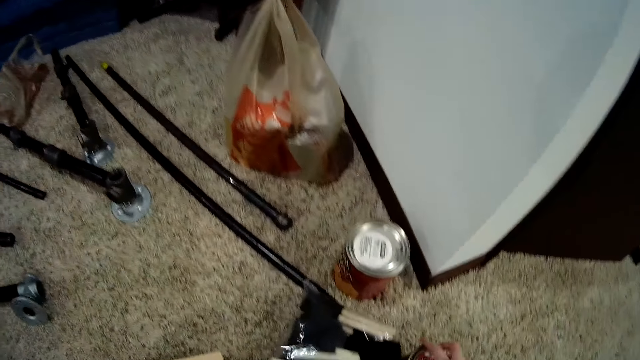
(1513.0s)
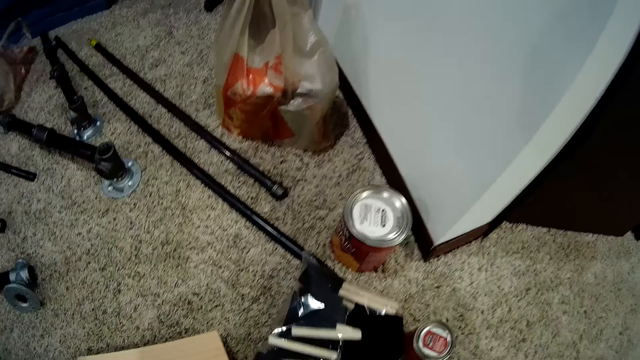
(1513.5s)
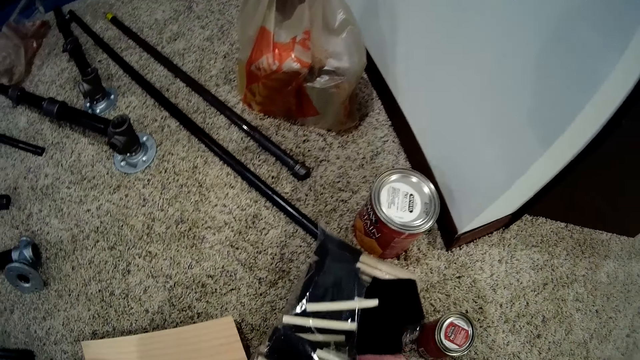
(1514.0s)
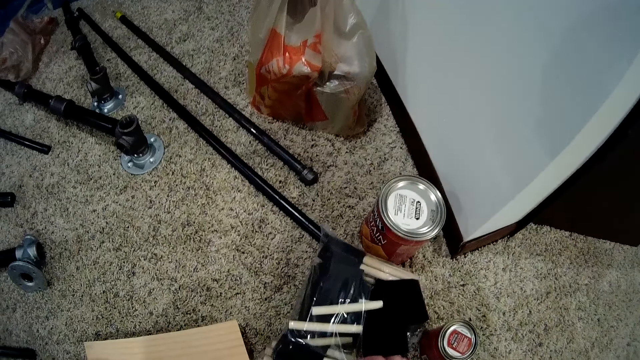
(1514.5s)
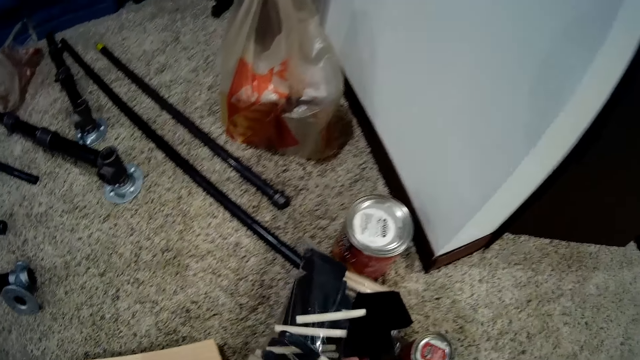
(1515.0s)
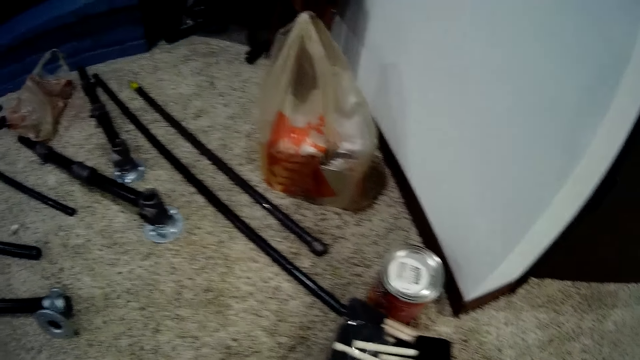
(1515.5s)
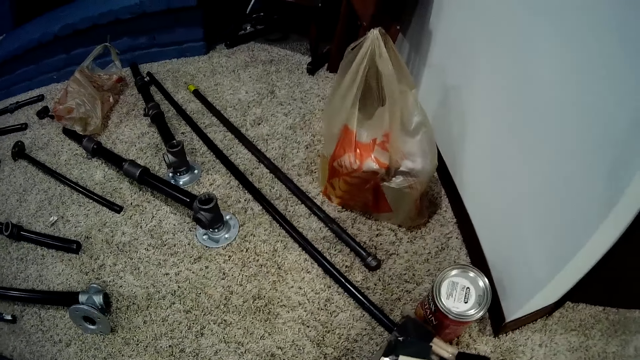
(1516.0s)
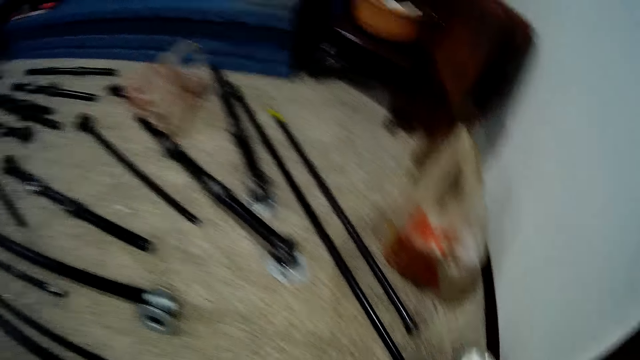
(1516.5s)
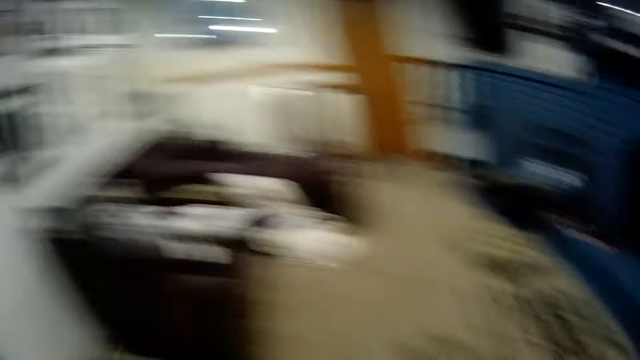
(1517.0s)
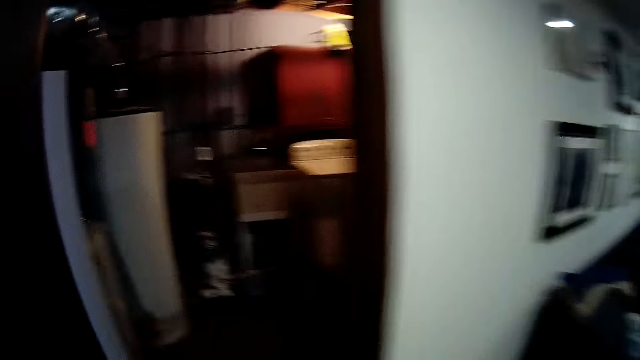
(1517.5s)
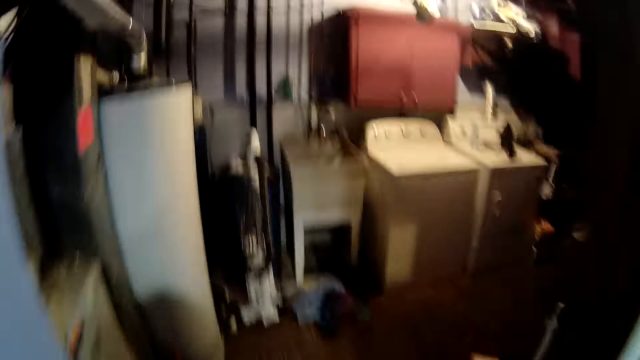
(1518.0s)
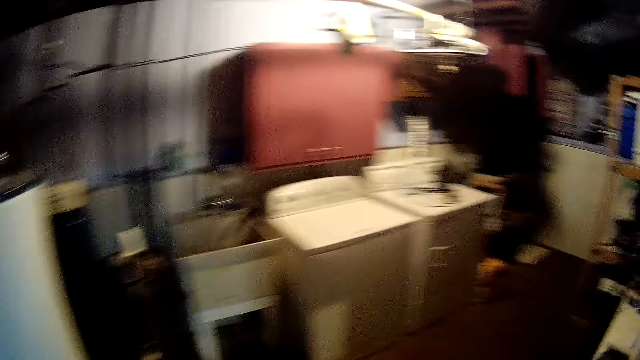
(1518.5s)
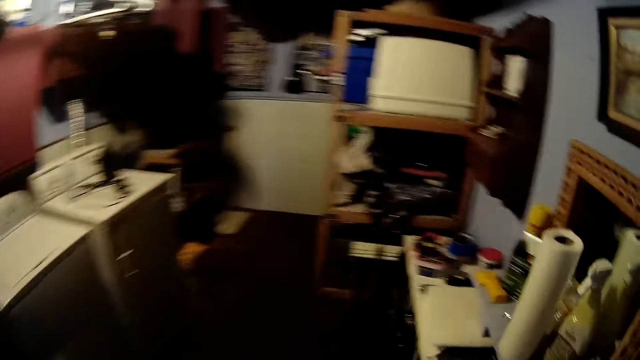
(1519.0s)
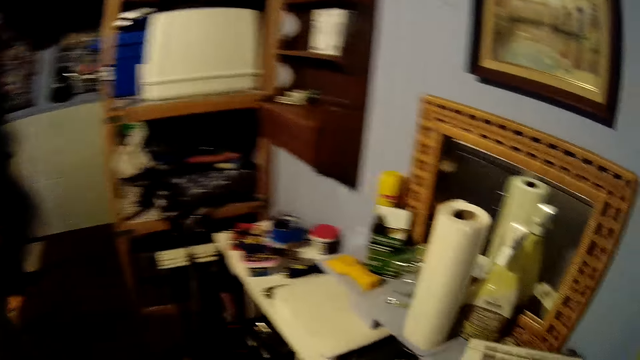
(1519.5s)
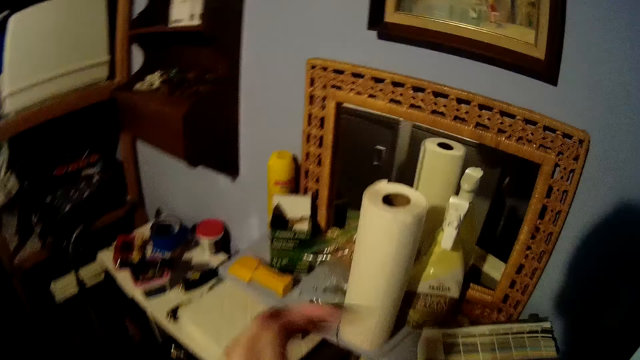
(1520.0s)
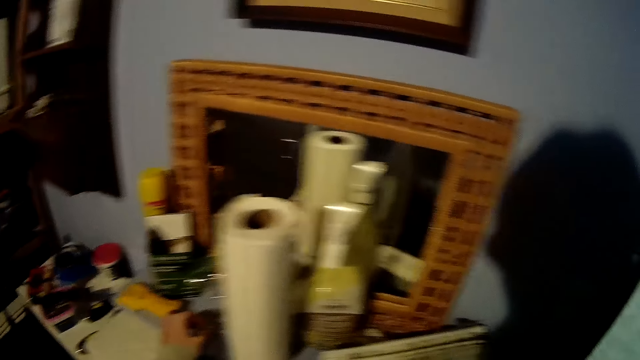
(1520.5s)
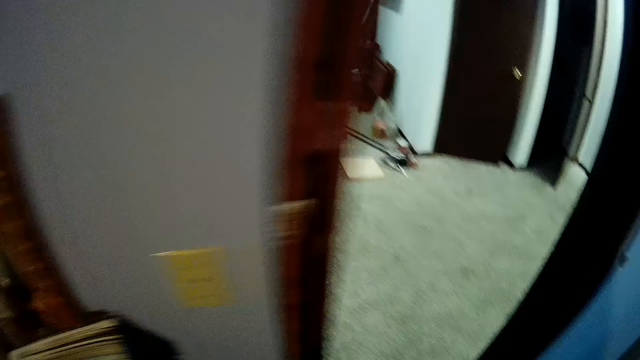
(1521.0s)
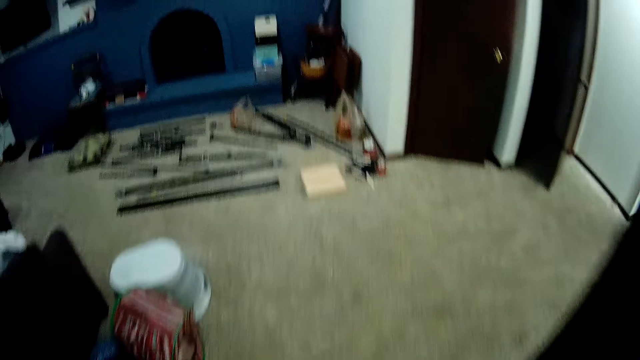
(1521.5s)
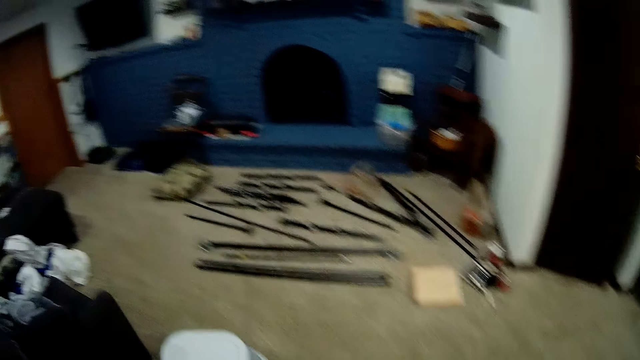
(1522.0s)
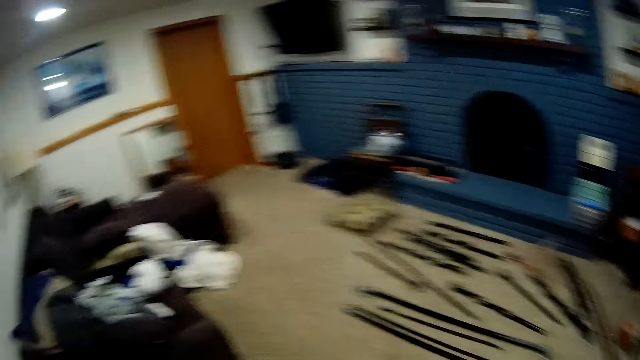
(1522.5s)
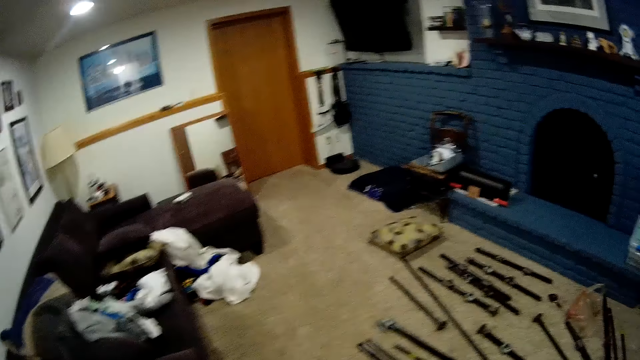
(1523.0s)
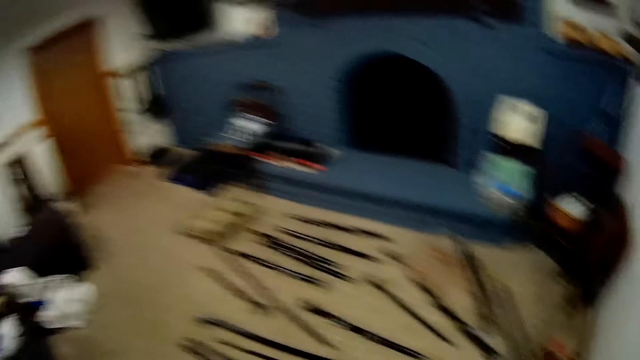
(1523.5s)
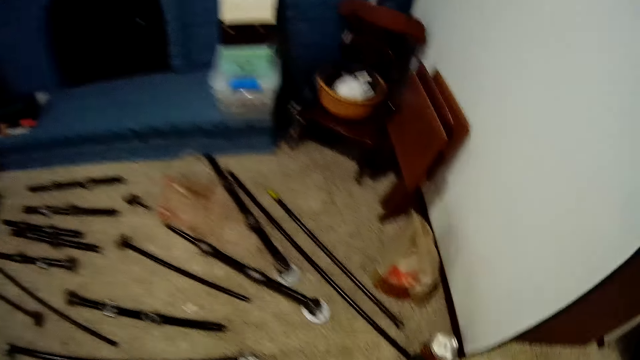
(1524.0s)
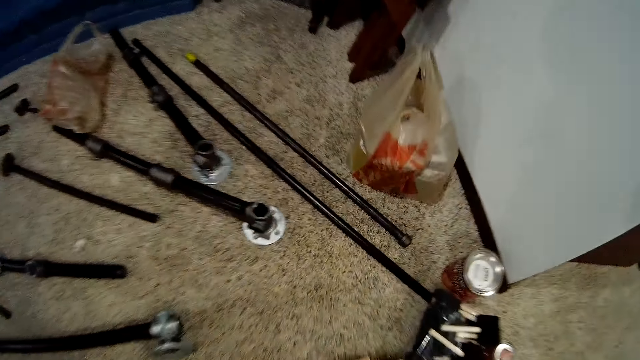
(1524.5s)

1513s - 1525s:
The camera wearer places a packet of brushes on the floor. They pick one brush from the packet. They turn around the room. They enter the store. They pick up a container or opener from a slab. They leave the store.

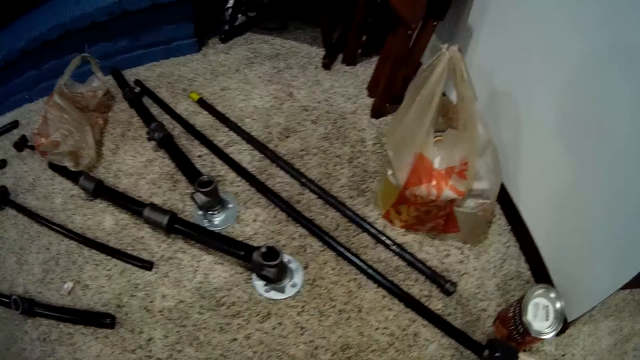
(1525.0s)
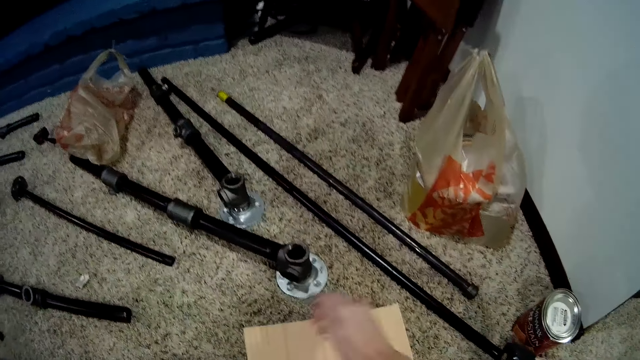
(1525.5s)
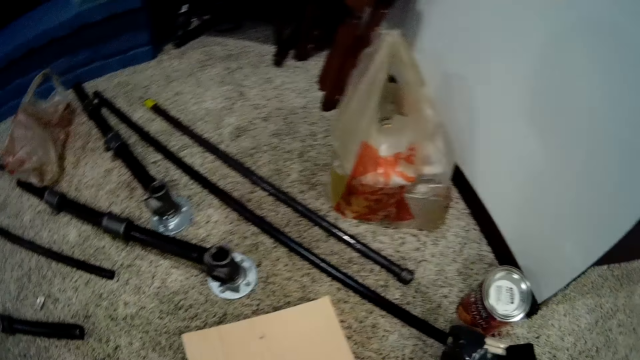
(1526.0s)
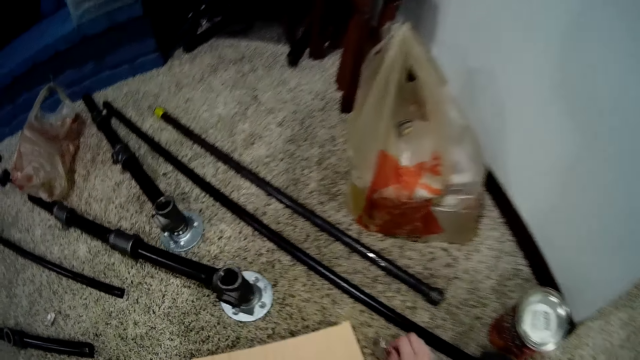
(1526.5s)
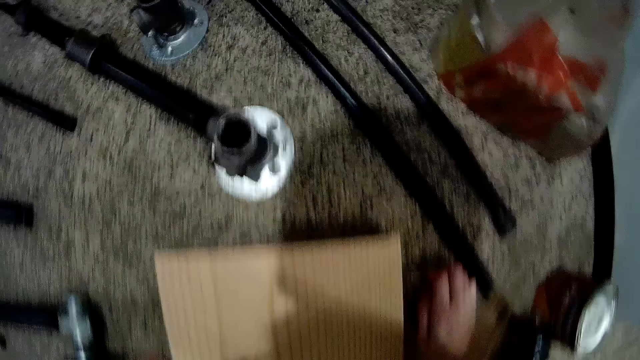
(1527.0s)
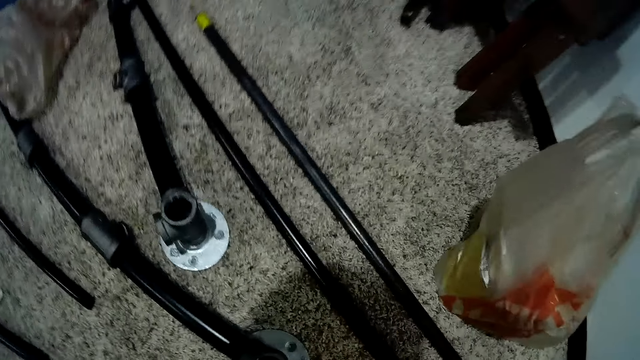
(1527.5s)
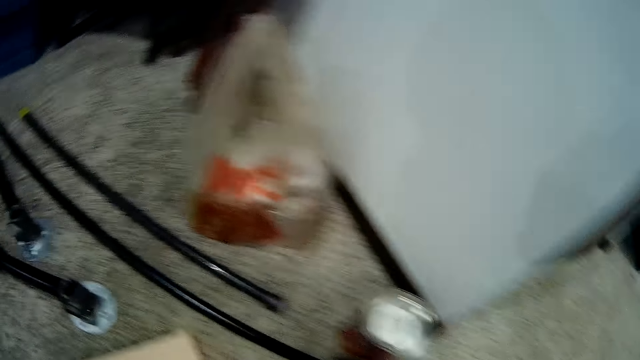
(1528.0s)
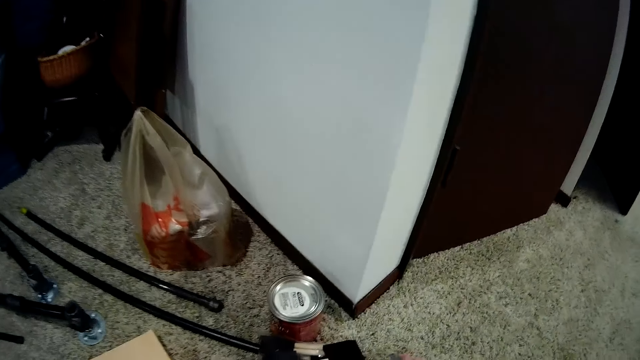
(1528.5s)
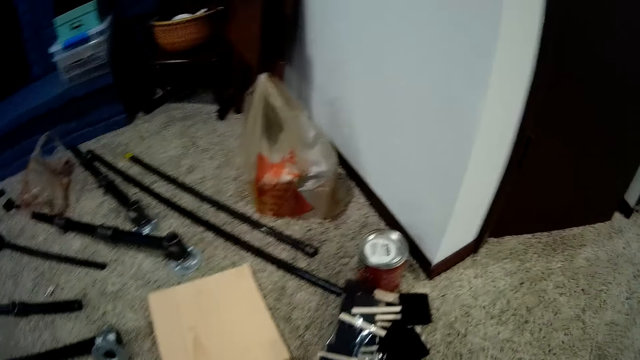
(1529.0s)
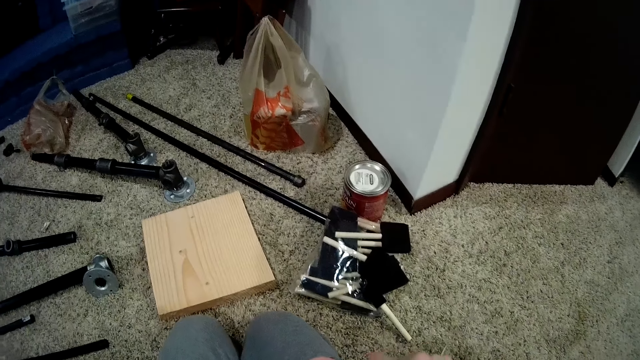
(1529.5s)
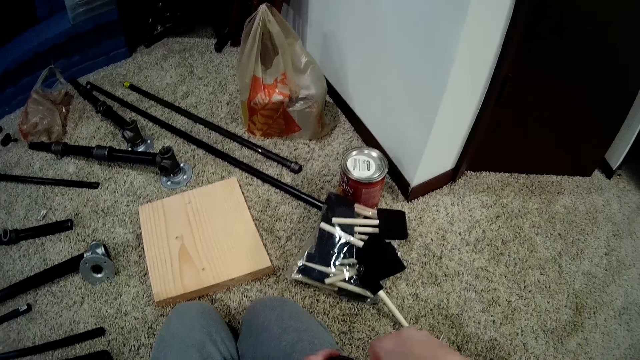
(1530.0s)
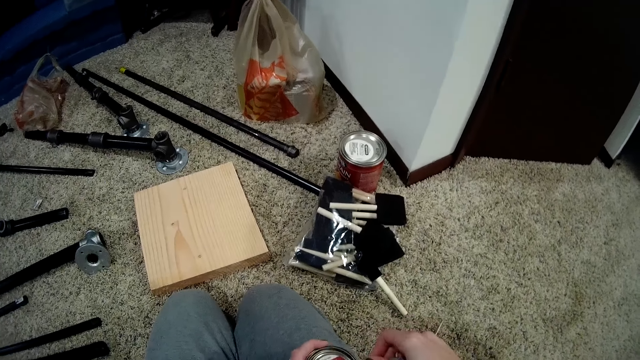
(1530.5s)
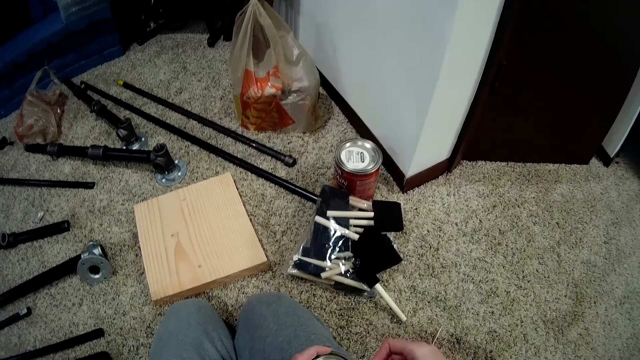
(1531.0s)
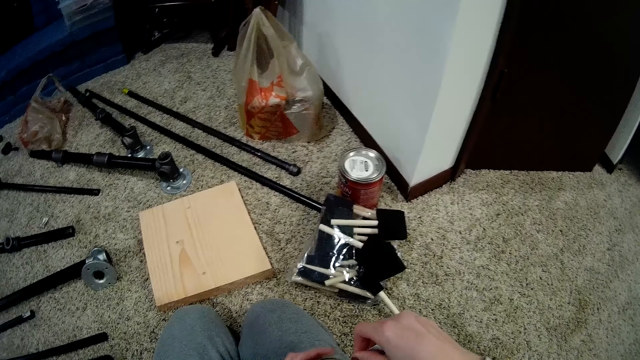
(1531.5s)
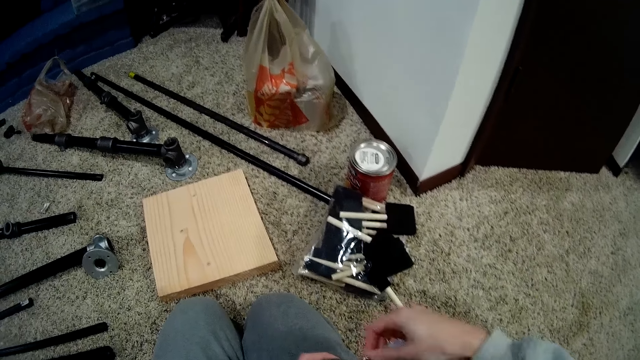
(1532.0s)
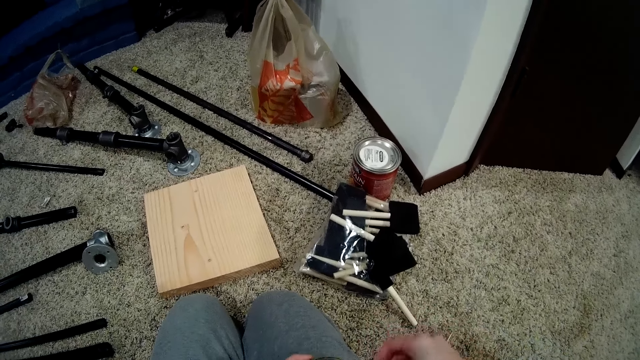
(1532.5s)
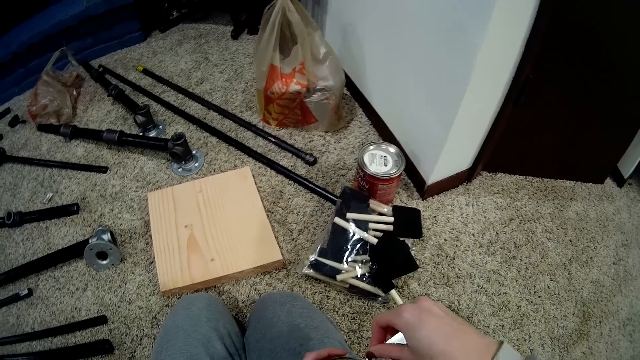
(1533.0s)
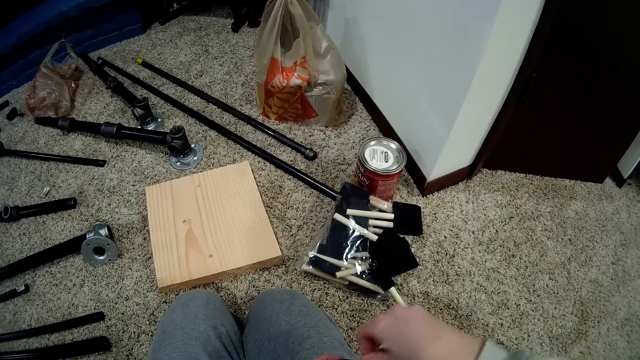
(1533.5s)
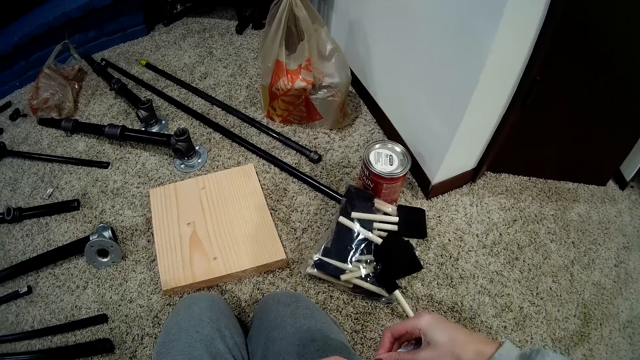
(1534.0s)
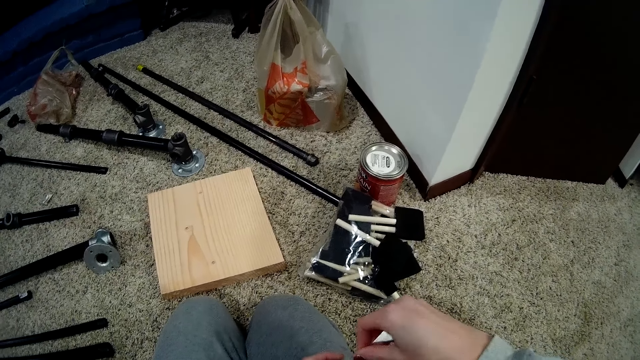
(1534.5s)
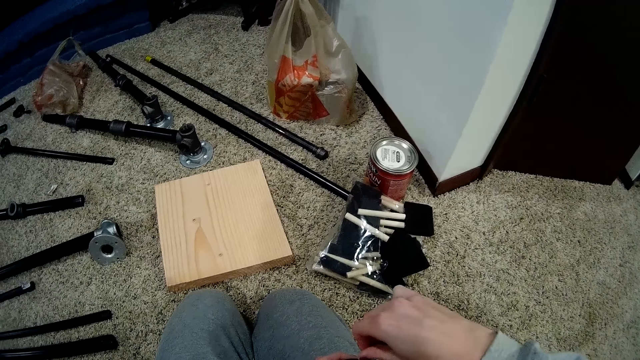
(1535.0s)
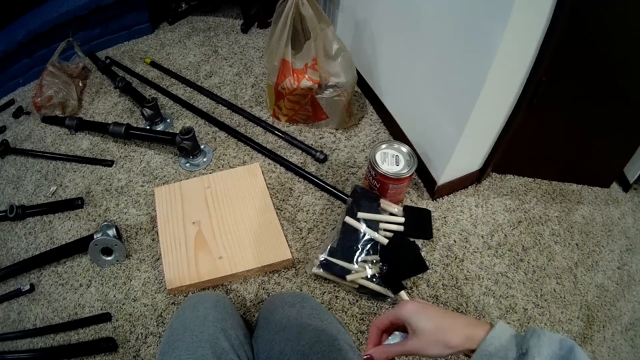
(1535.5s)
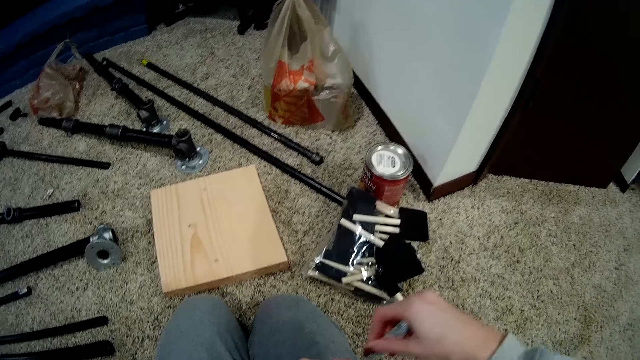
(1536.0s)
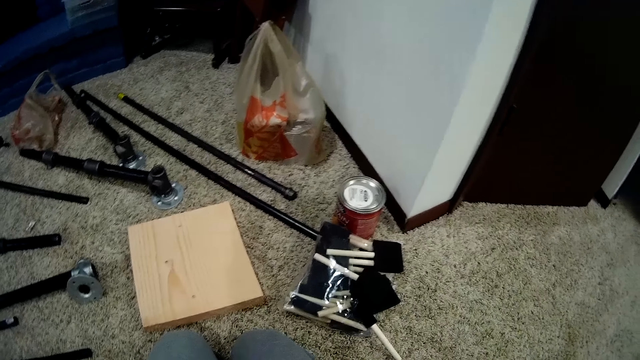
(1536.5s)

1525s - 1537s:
The camera wearer drops a wooden piece on the floor. They move the piece of wood. They open the lid with a lid opener.
